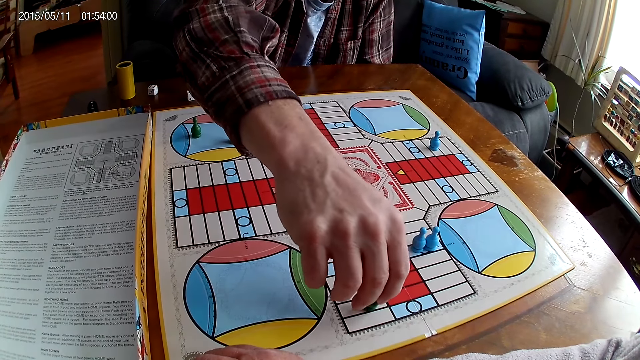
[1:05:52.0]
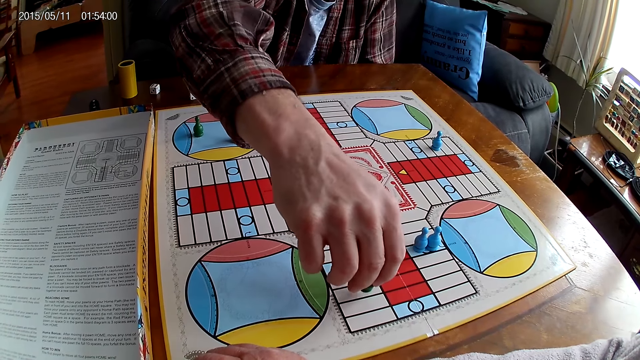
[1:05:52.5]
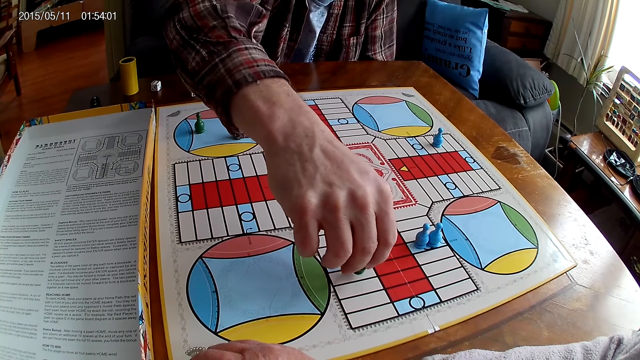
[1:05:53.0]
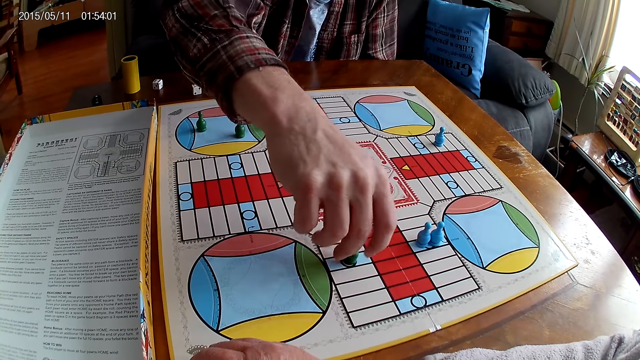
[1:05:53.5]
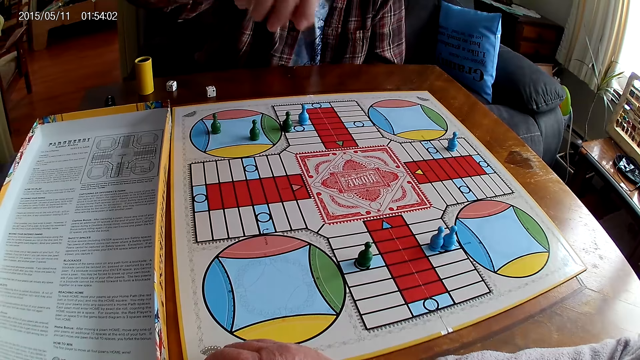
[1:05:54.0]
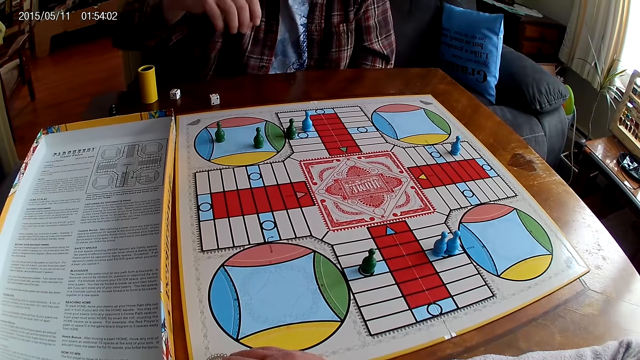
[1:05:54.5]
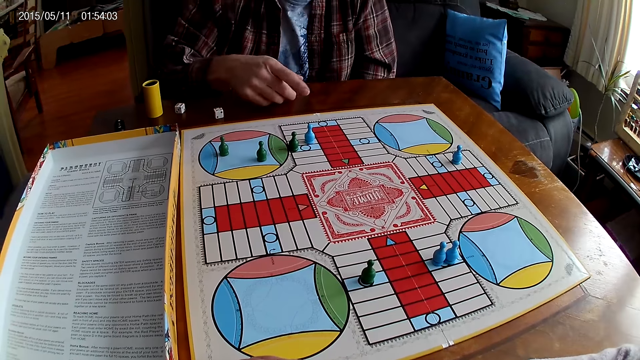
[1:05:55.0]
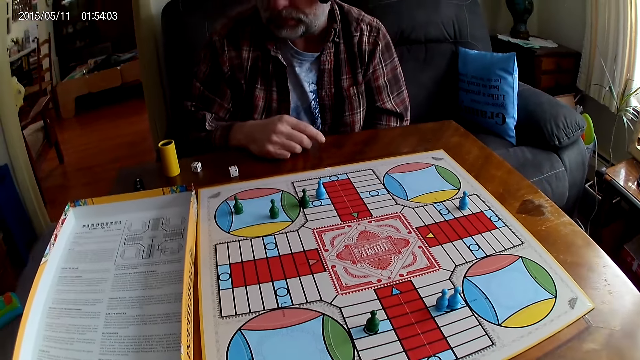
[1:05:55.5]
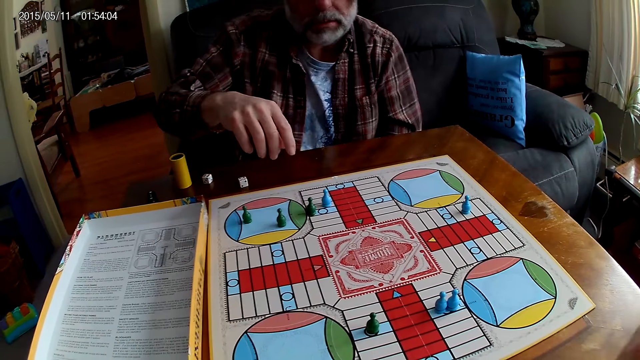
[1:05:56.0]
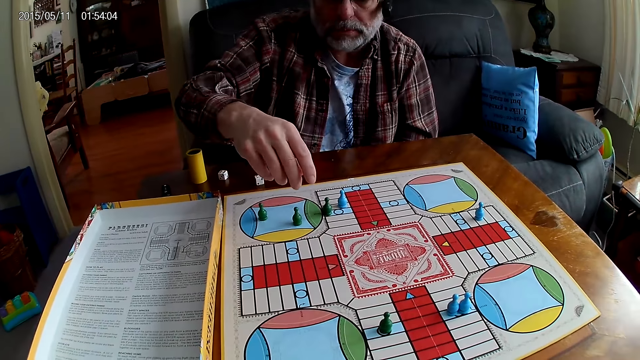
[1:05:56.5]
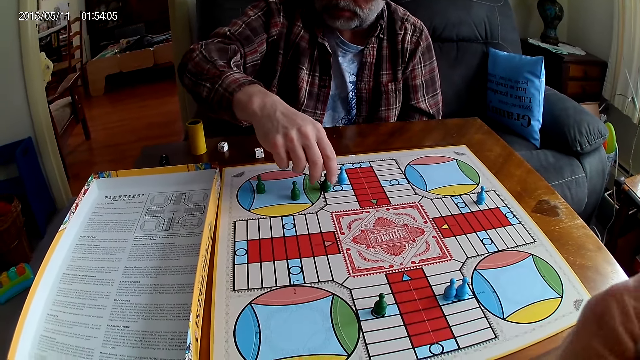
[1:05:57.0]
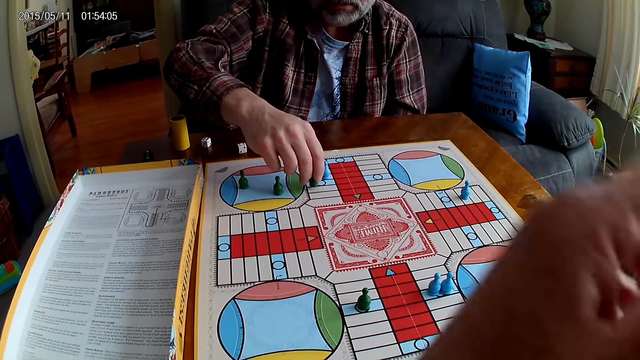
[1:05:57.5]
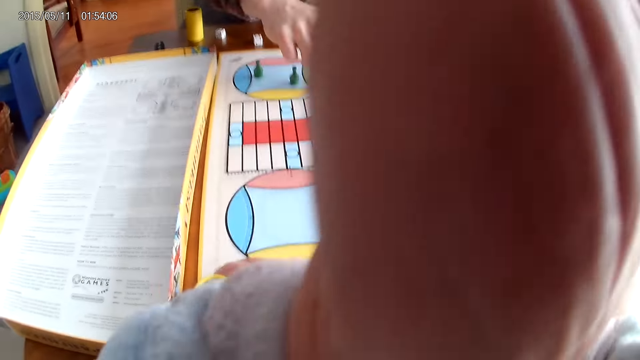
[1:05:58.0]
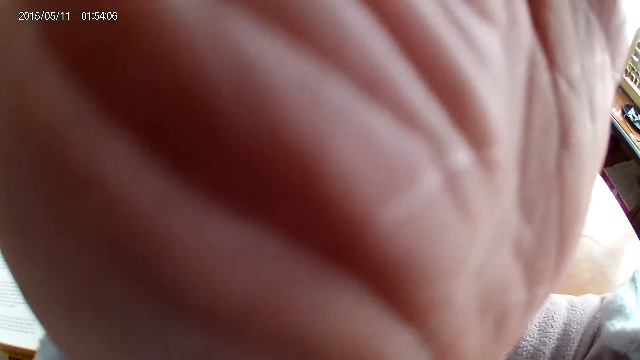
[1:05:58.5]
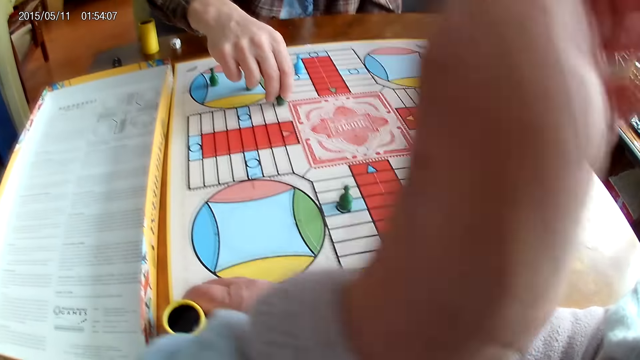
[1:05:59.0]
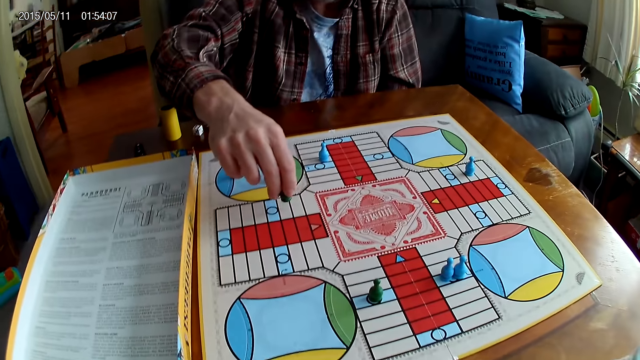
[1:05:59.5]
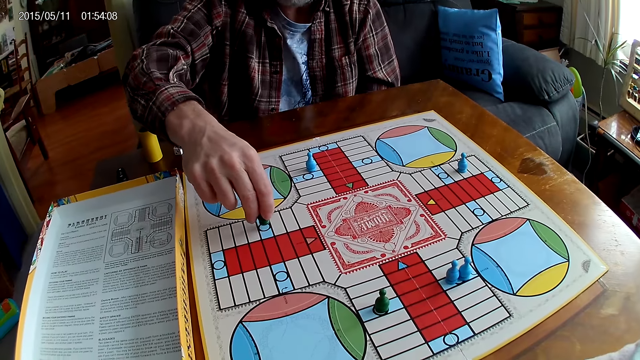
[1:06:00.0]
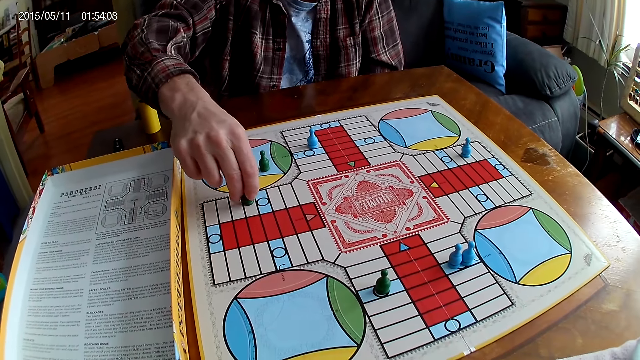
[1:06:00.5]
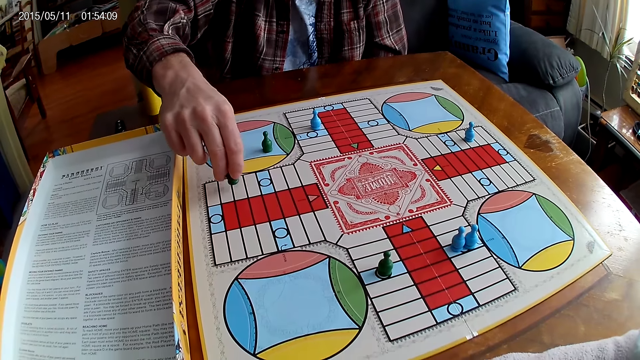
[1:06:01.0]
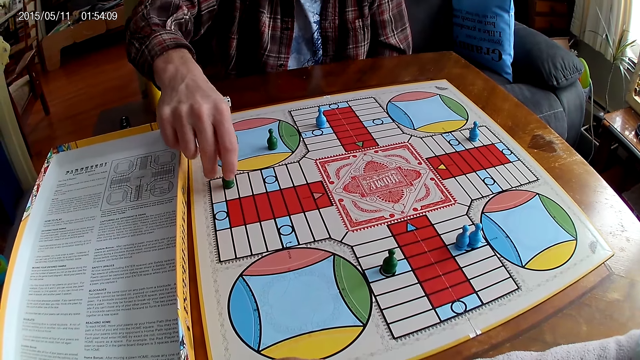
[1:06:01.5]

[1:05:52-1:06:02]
A man places a Ludo pawn on the board. He stares at the board and picks up the Ludo pawn. The camera wearer touches the head camera with the left hand. They adjust the camera. The man counts steps on the Ludo board with the chess, moves the Ludo pawn, and counts steps on the Ludo board with the chess again. The camera wearer stares at the board.

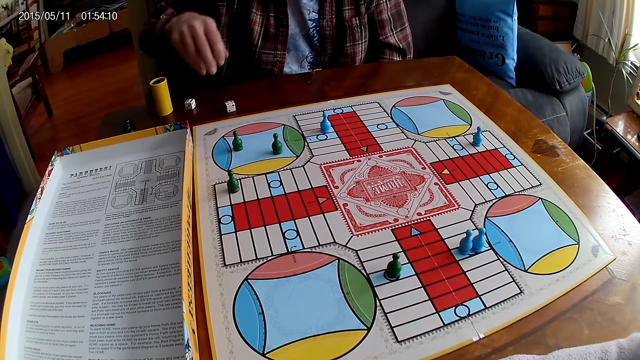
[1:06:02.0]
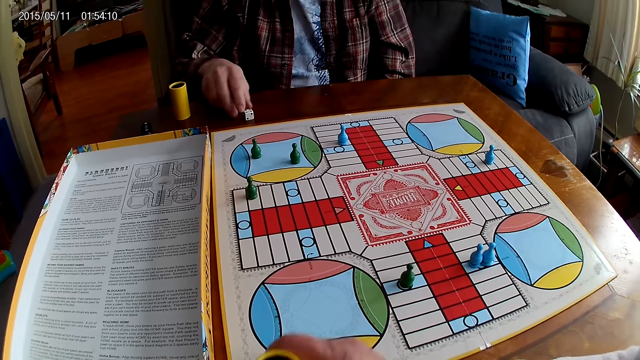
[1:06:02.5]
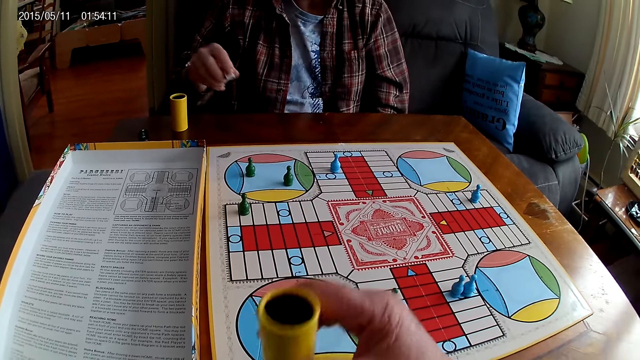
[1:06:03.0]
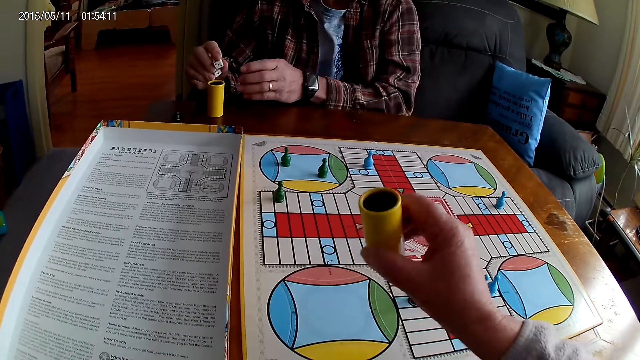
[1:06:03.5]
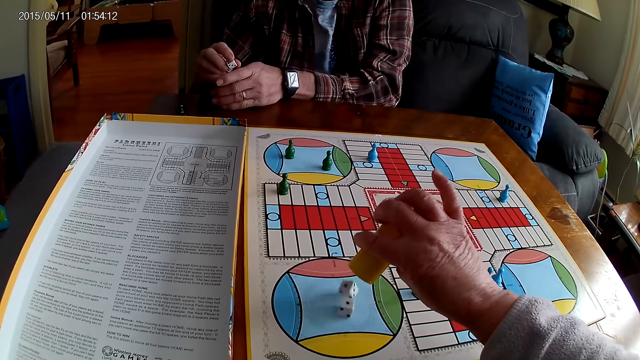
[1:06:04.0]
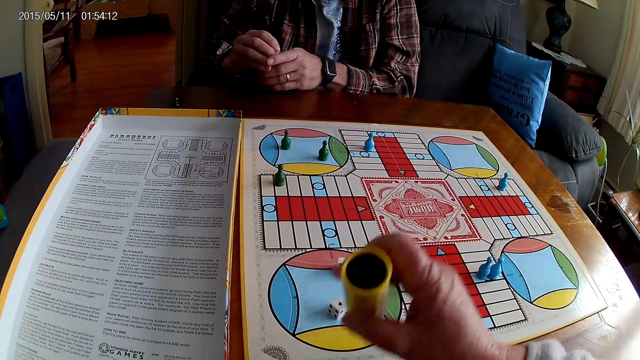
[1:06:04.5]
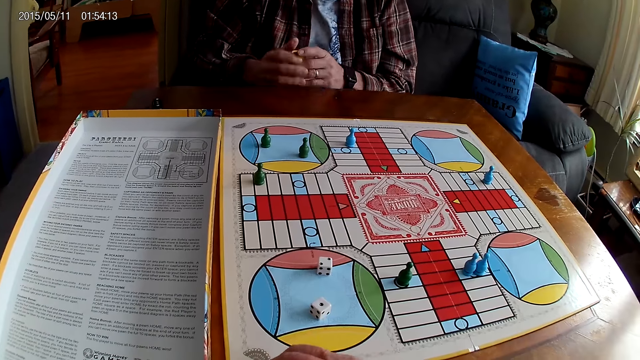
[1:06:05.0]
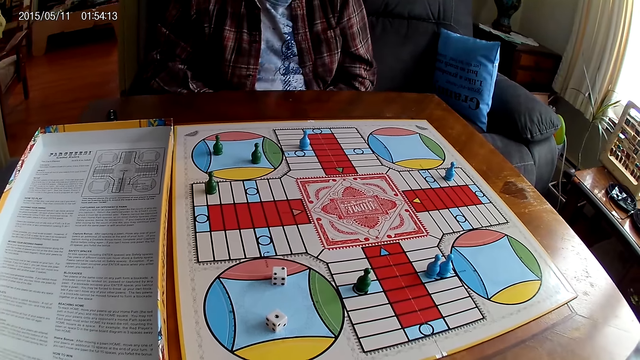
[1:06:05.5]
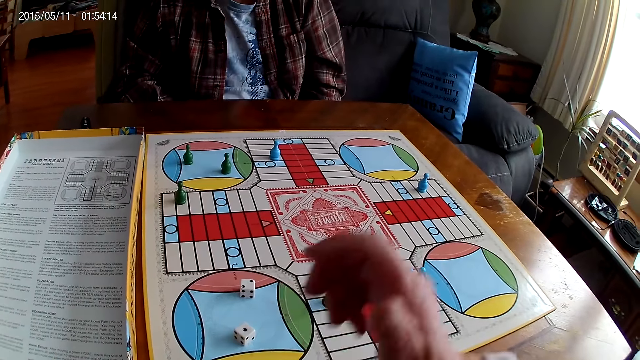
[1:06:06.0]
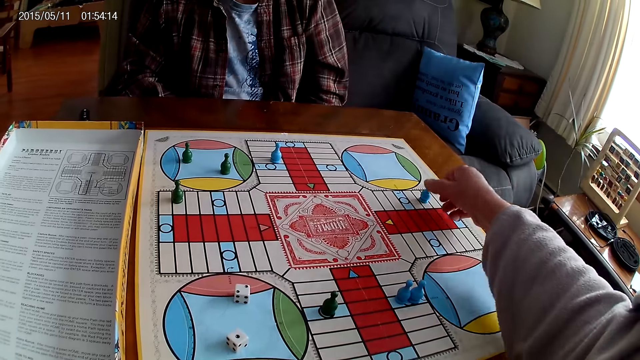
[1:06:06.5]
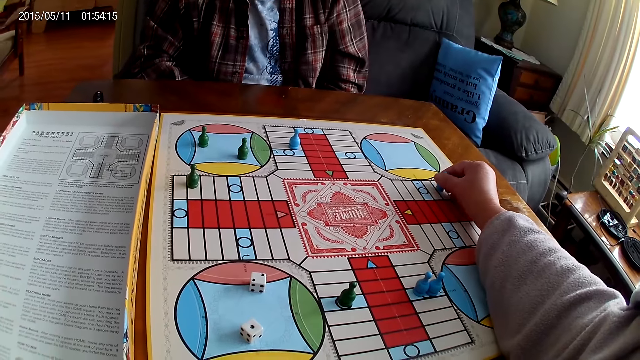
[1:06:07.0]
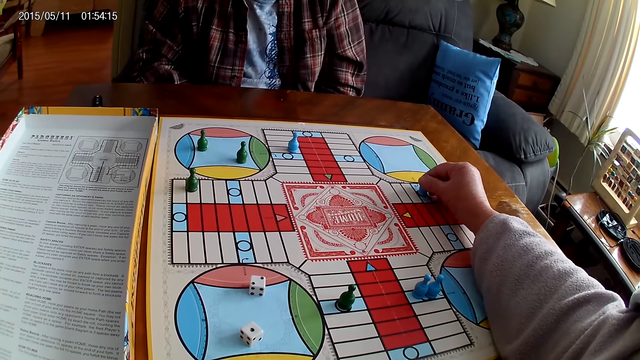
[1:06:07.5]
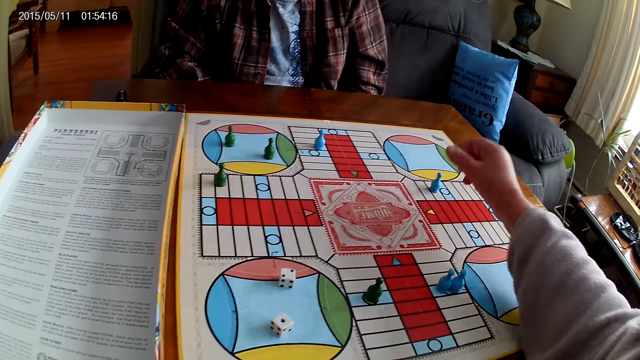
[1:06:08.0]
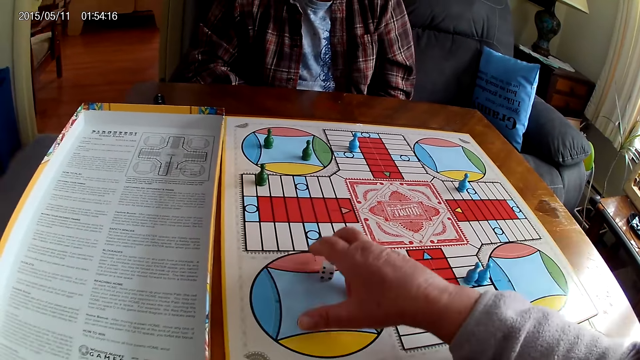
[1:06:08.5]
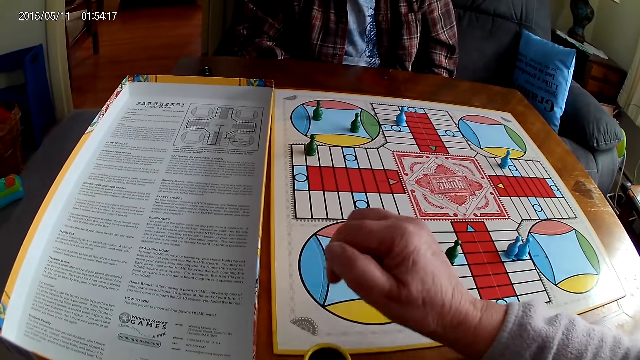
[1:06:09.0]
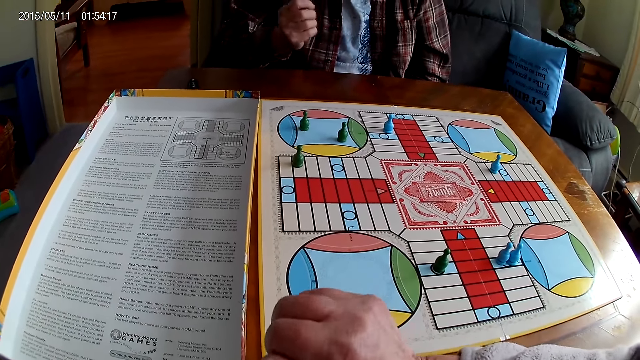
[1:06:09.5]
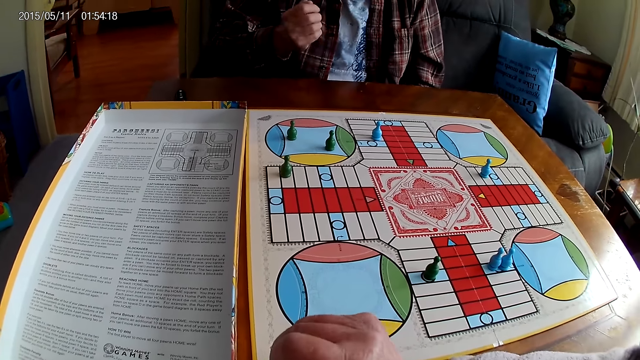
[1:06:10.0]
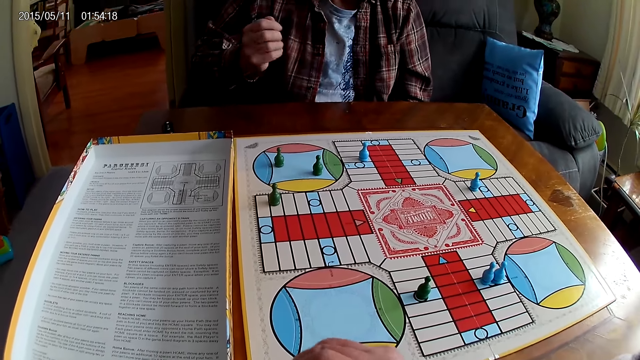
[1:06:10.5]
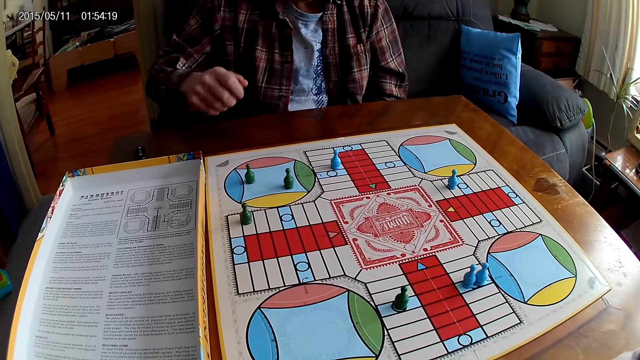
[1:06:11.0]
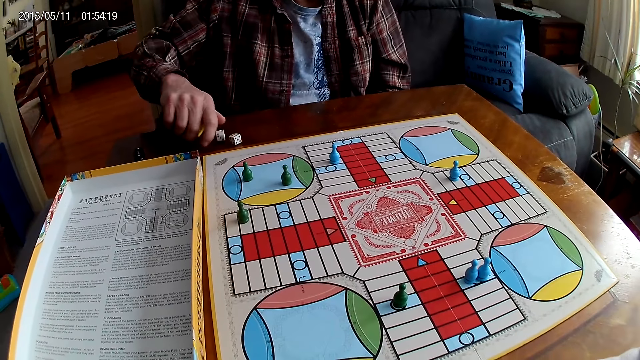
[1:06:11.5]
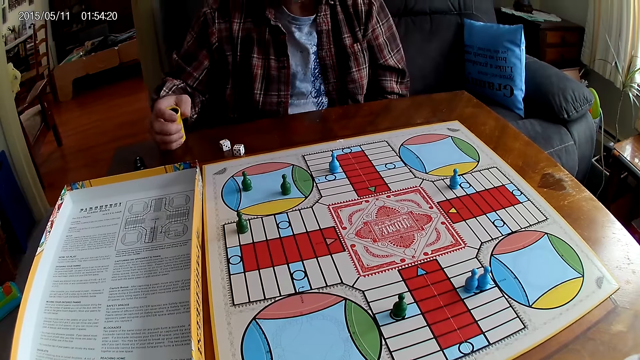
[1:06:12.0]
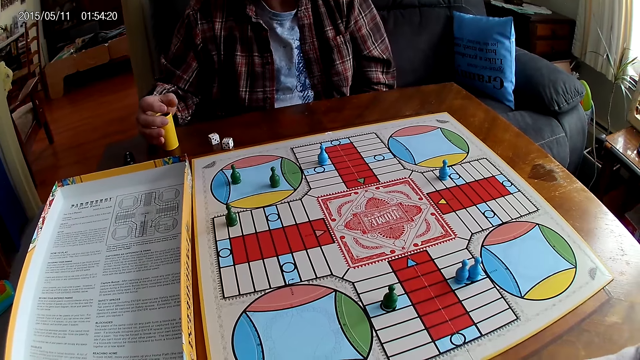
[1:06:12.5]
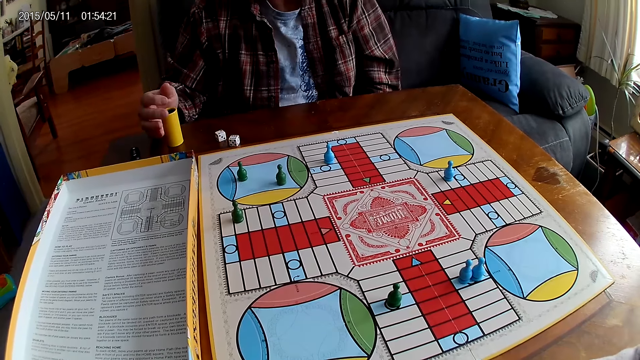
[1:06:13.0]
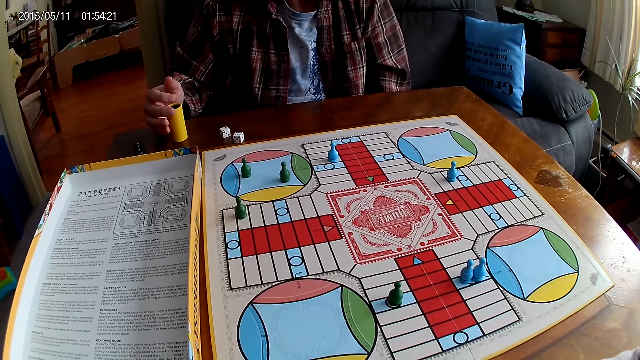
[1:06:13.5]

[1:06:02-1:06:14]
A man places a Ludo pawn on the board. He takes a die from the Ludo board with the right hand and takes another die from the Ludo board with the right hand. The camera wearer shakes the dice in the right hand. They drop the dice from the container or dice shaker on the Ludo board. The man takes the container from the table with the right hand and puts the dice in the container. The camera wearer takes the container from the table with the left hand and drops the container on the table. The man holds the dice shaker. The camera wearer stares at the board. They count steps on the Ludo board with the chess and pick up the Ludo pawn. The man stares at the board. The camera wearer moves the Ludo pawn and places the Ludo pawn on the board. They take the dice from the Ludo board with the right hand and put the dice in the container. The man shakes the dice in the right hand. The camera wearer stares at the board. The man drops the dice from the container on the table and drops the container on the table.
